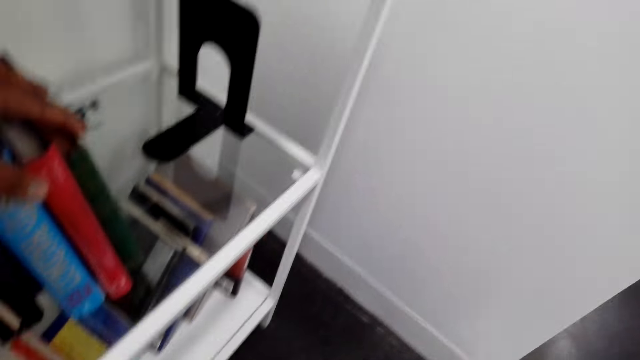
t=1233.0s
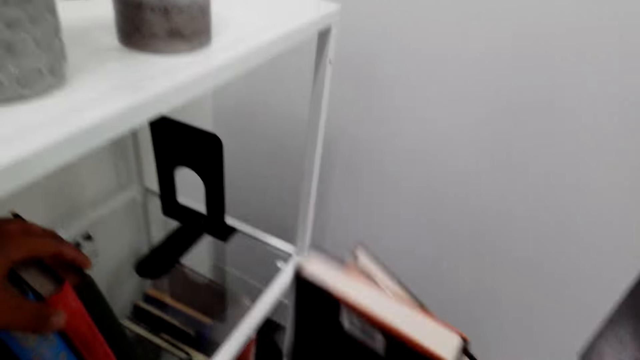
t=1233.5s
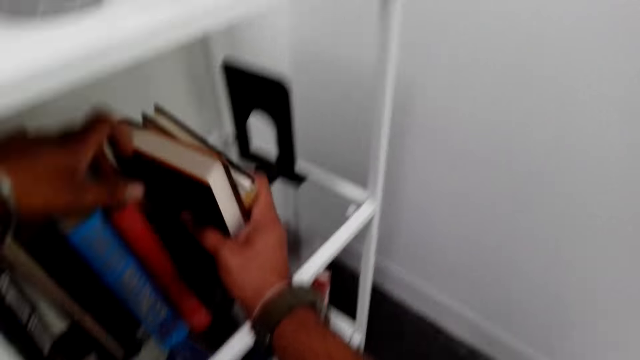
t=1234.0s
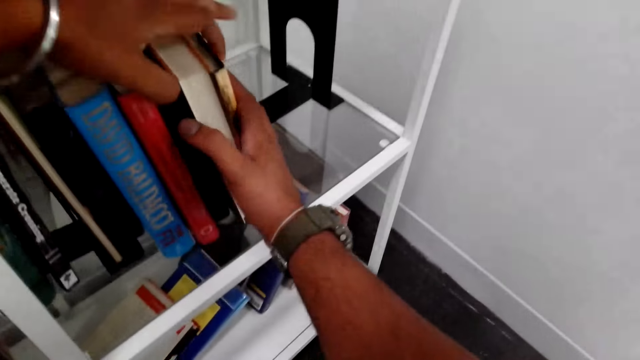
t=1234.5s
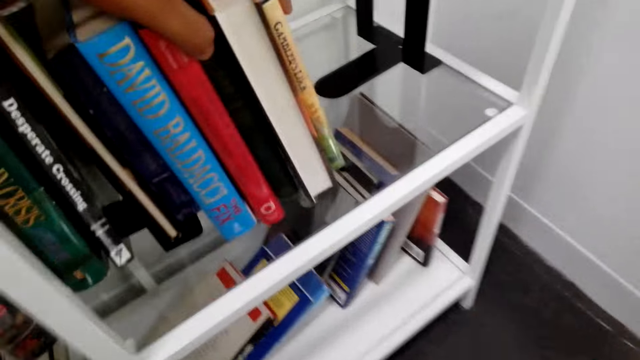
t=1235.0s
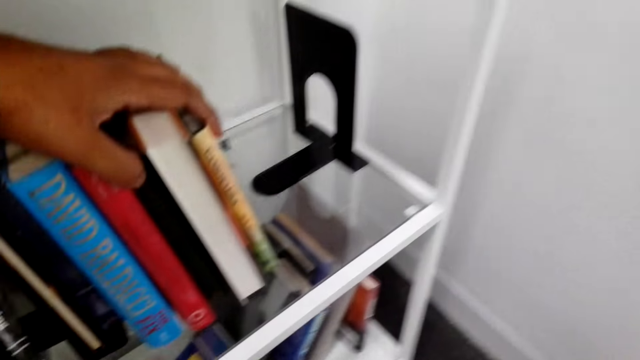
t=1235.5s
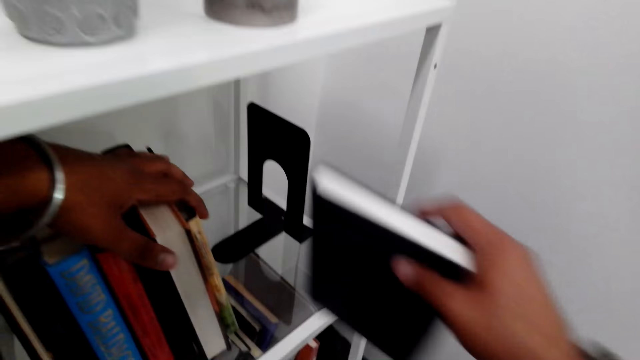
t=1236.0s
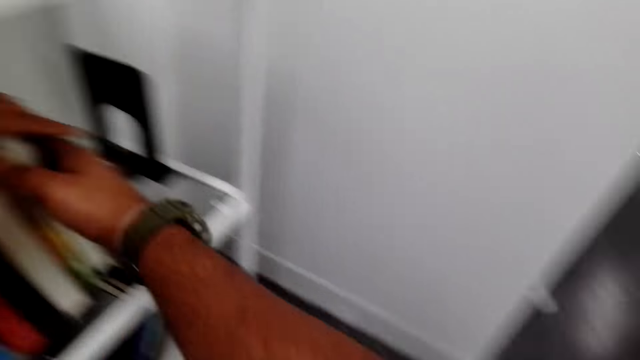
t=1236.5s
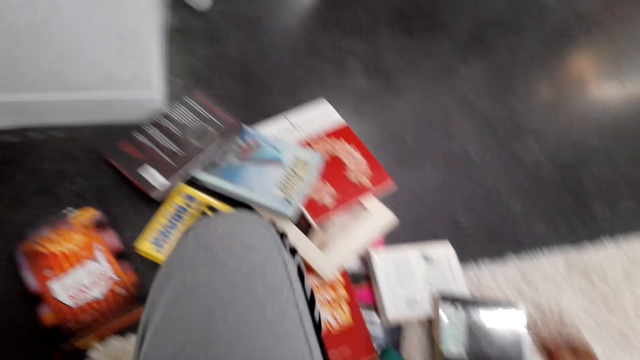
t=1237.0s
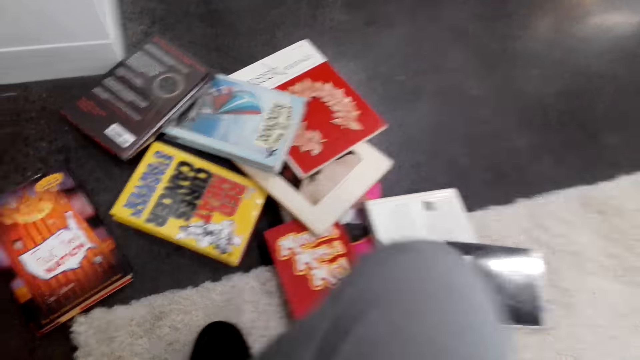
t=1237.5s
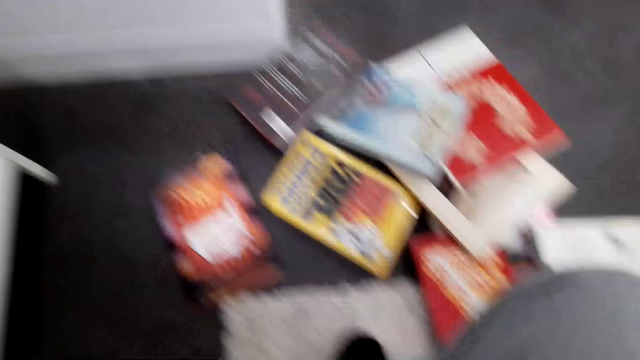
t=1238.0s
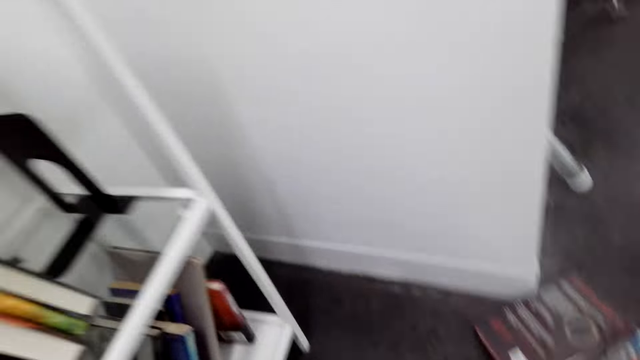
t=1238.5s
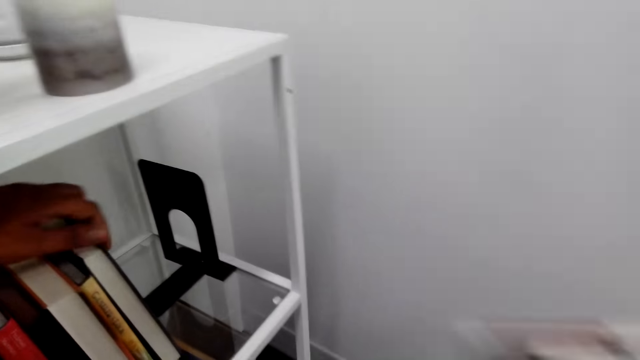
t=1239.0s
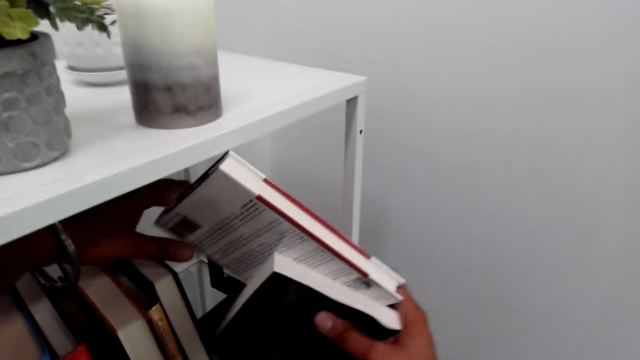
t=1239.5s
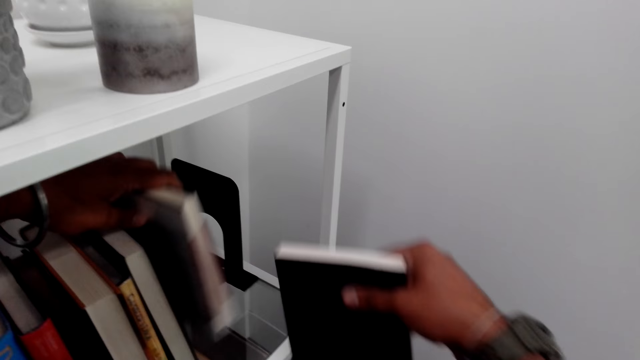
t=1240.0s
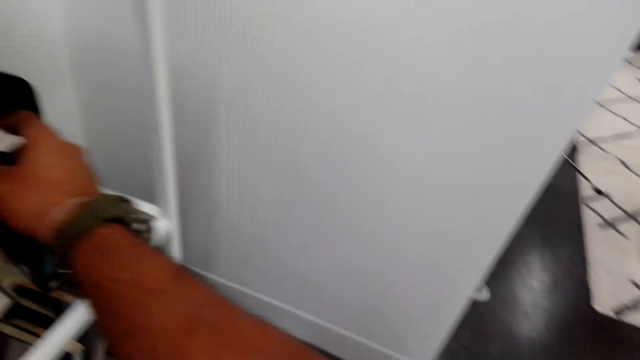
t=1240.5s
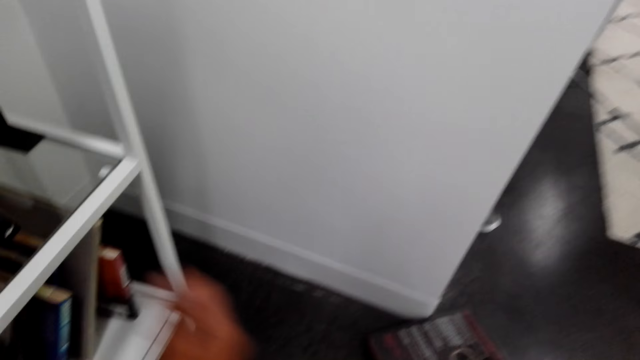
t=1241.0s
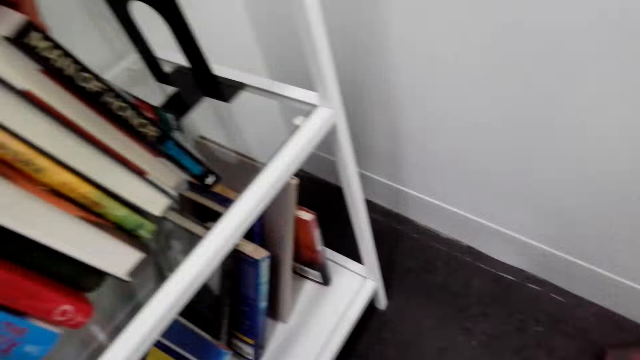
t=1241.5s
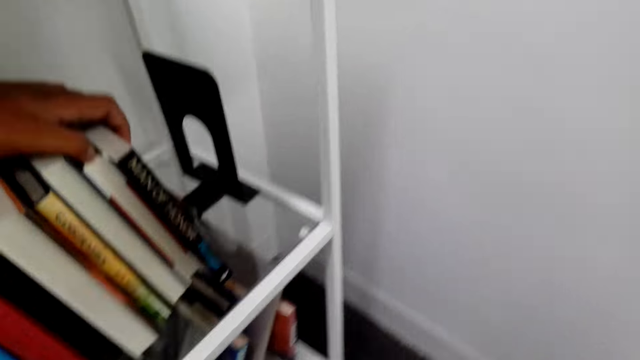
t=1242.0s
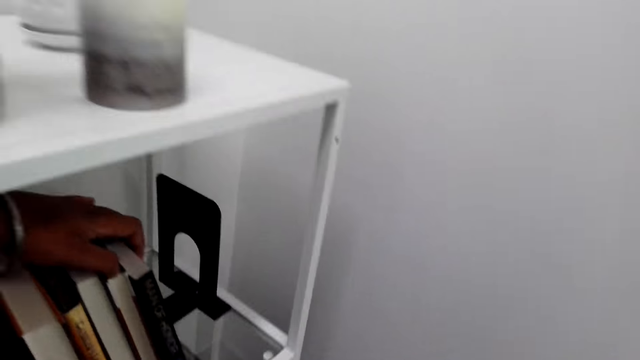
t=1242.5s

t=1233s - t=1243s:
The camera wearer arranges the books on the shelf. They pick books. They arrange the books on the shelf.

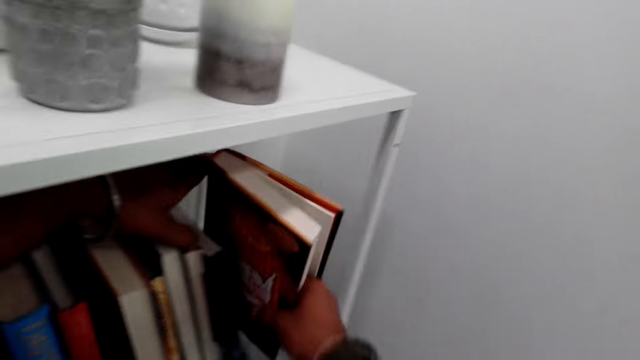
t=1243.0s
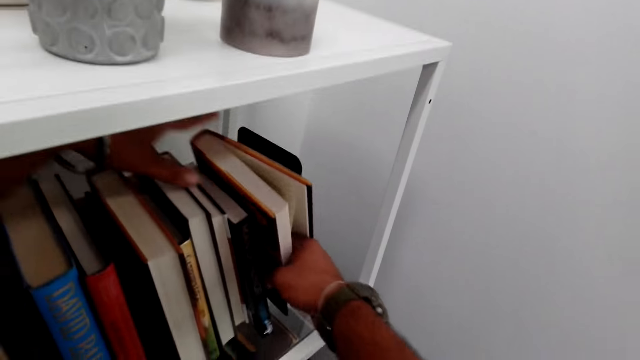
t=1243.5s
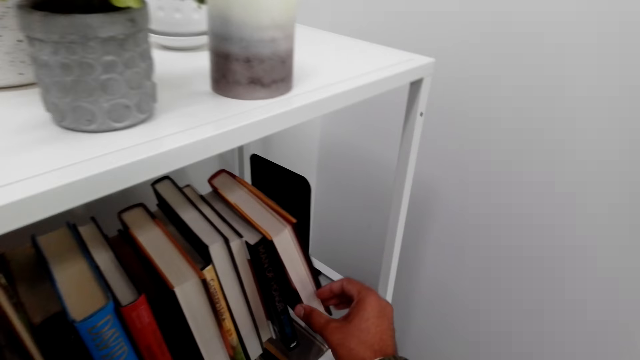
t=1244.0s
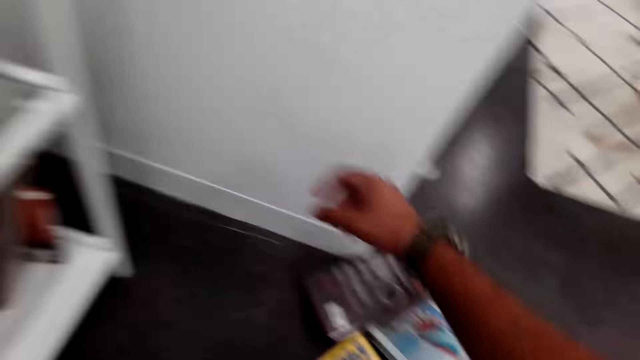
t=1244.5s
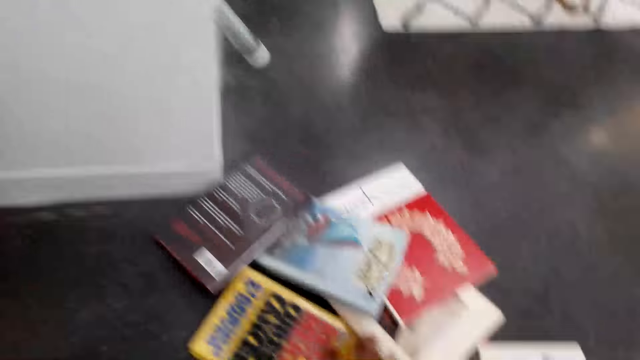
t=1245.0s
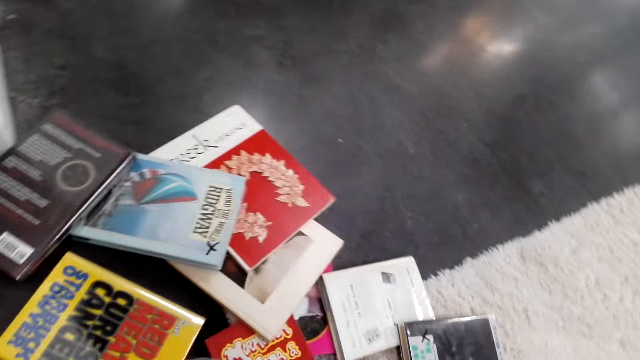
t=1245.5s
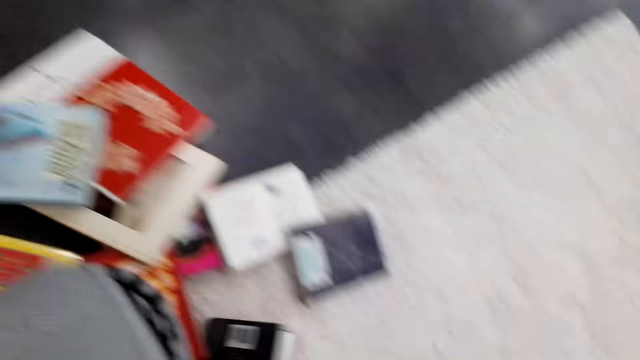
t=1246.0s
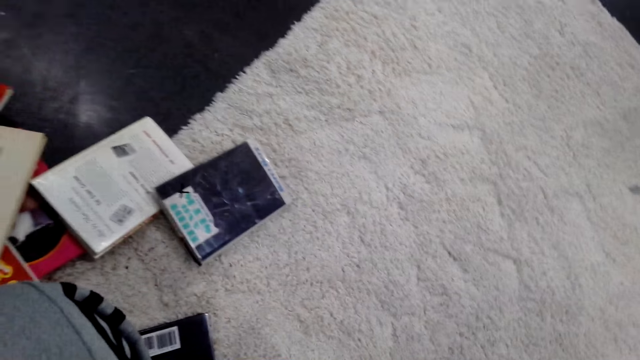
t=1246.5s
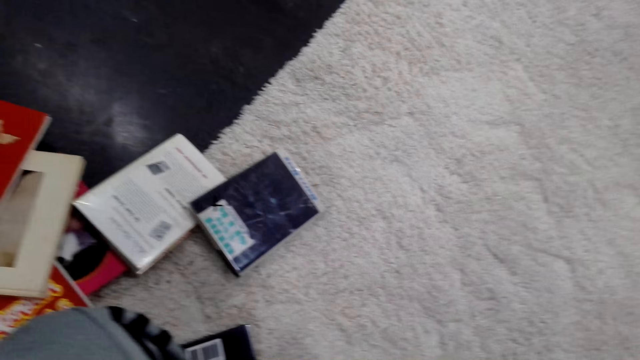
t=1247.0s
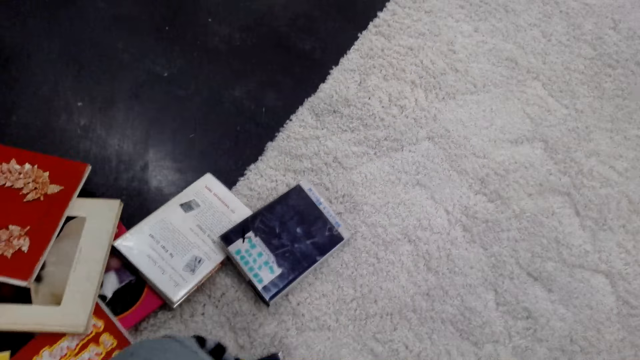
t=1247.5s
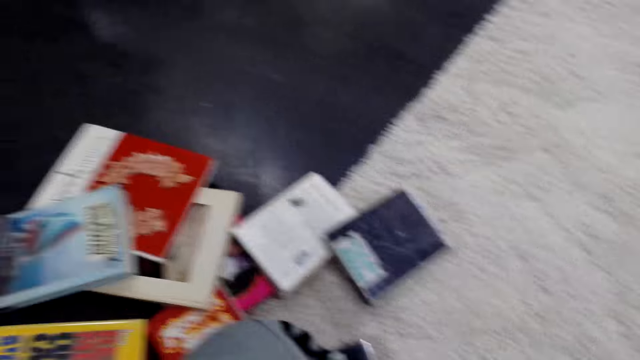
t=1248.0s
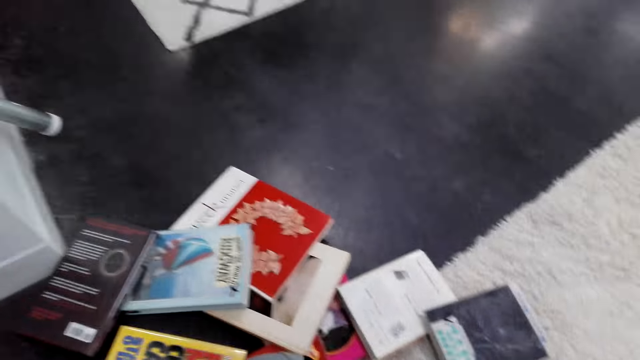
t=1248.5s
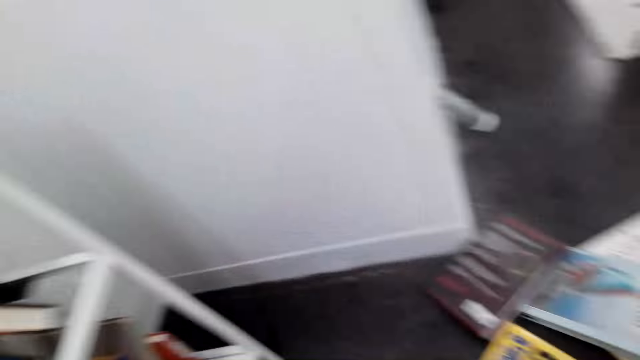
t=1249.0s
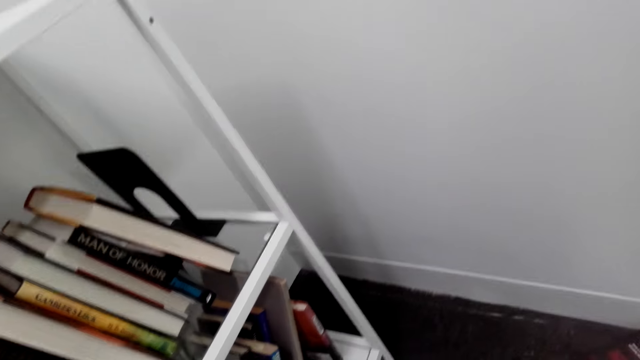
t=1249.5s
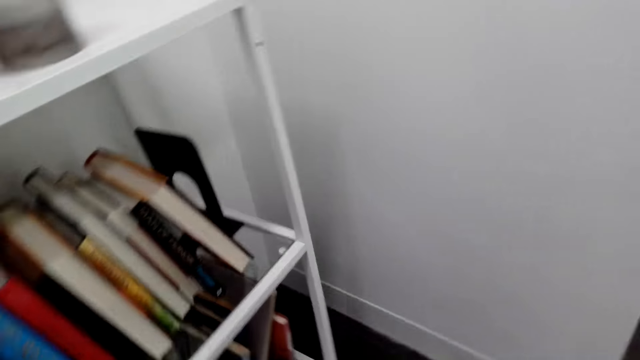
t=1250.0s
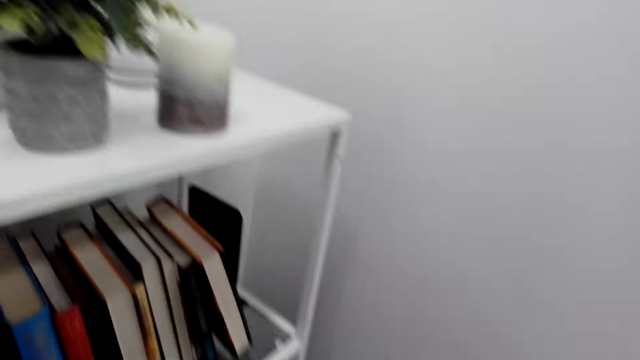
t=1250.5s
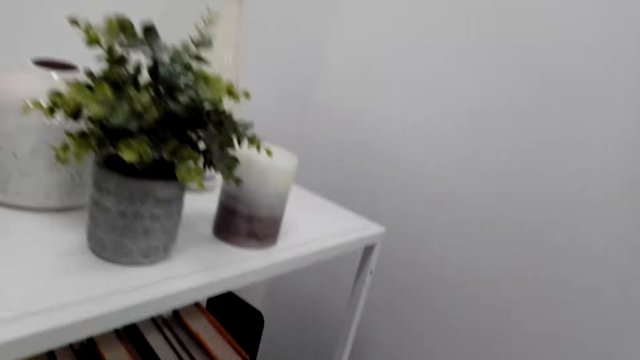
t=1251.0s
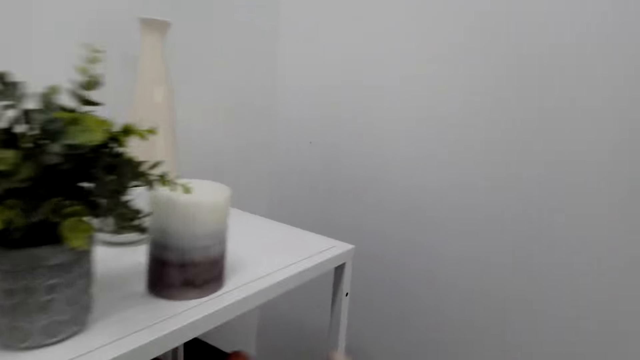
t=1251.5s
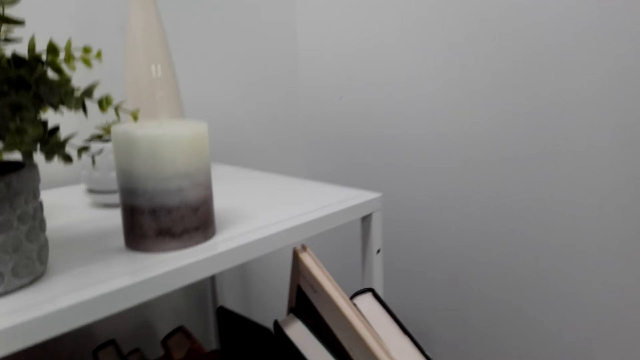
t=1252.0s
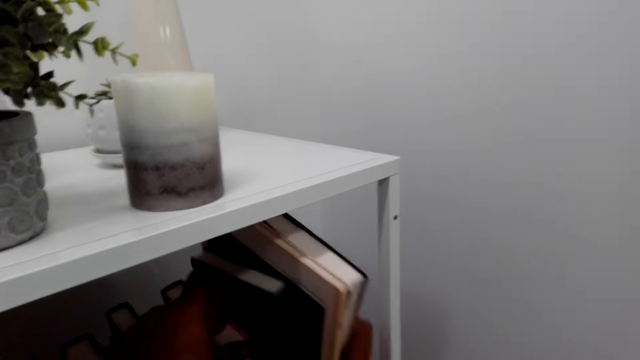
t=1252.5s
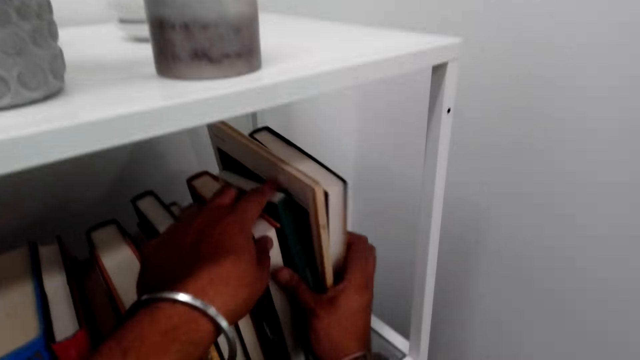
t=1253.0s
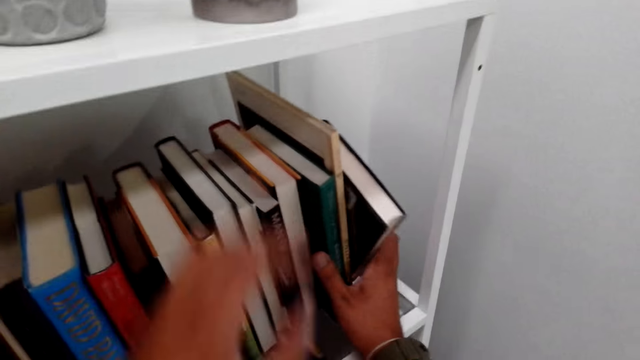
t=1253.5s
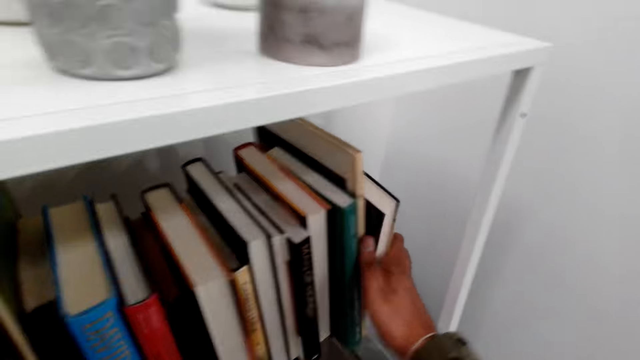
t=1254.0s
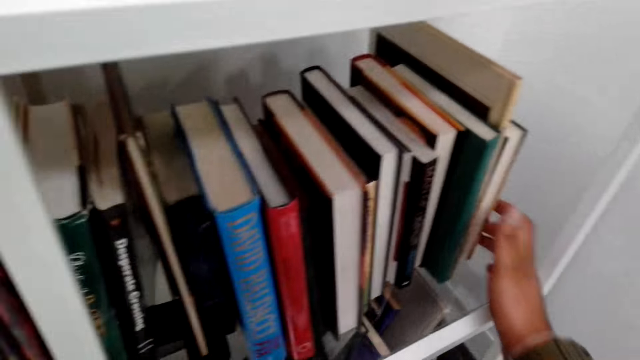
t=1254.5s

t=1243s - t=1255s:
The camera wearer picks books. They arrange the books on the shelf.
